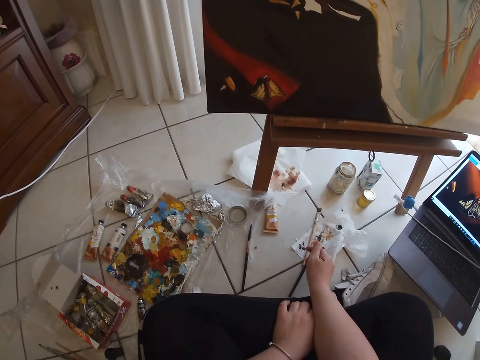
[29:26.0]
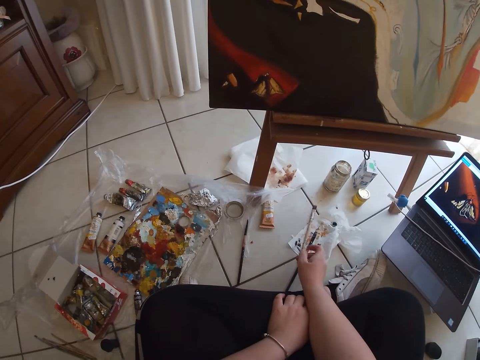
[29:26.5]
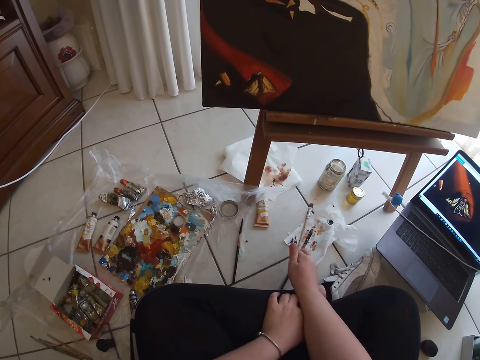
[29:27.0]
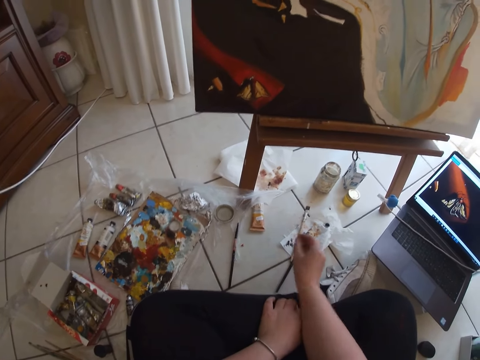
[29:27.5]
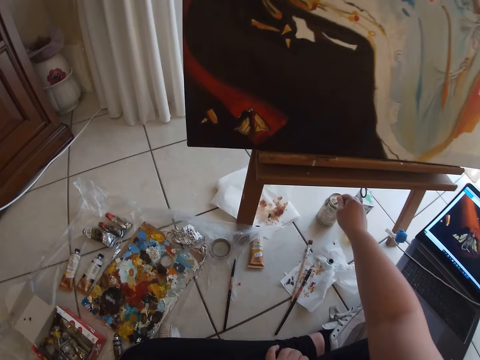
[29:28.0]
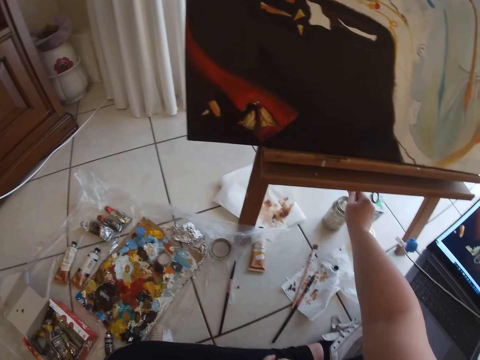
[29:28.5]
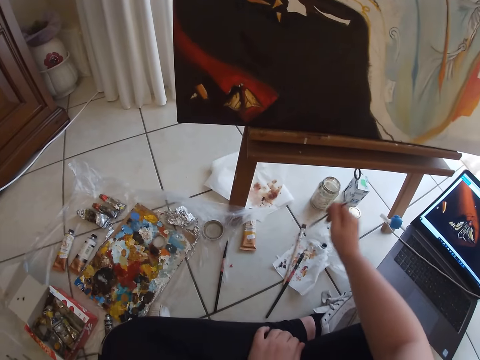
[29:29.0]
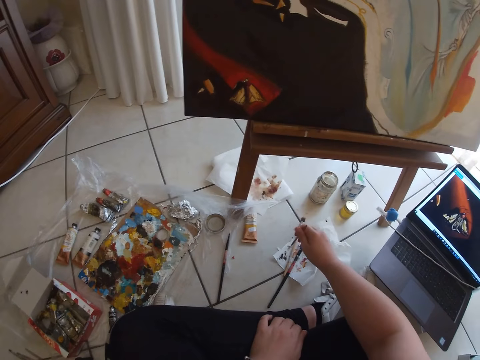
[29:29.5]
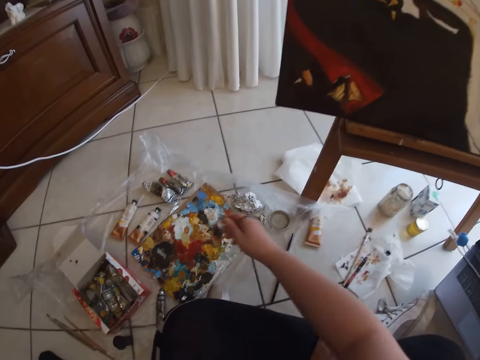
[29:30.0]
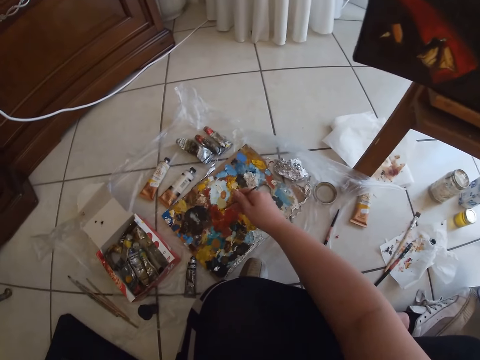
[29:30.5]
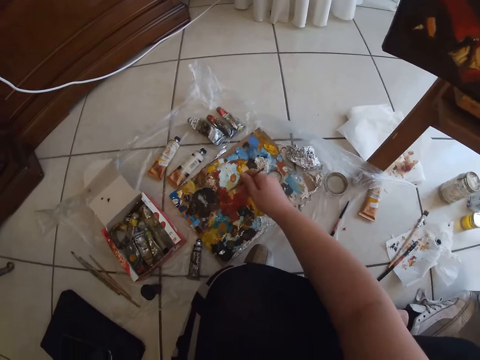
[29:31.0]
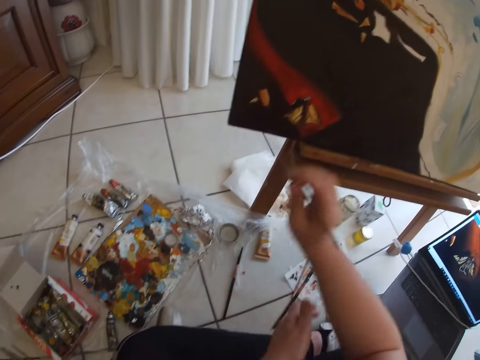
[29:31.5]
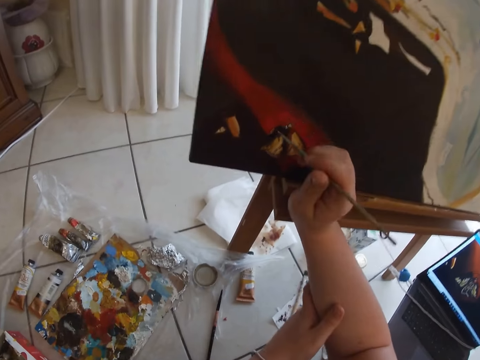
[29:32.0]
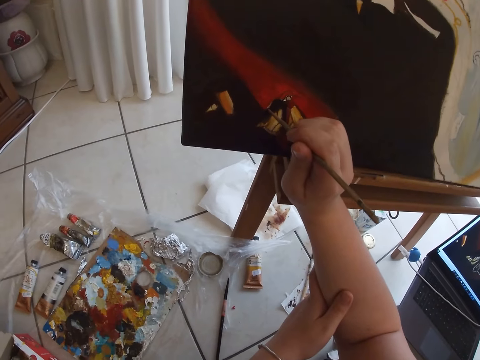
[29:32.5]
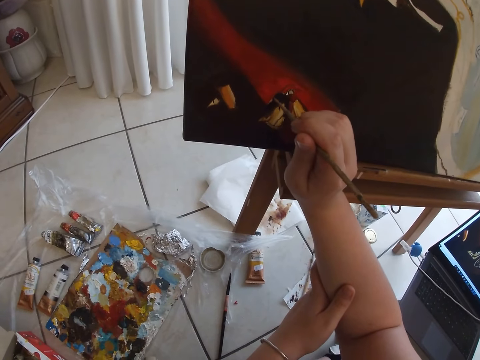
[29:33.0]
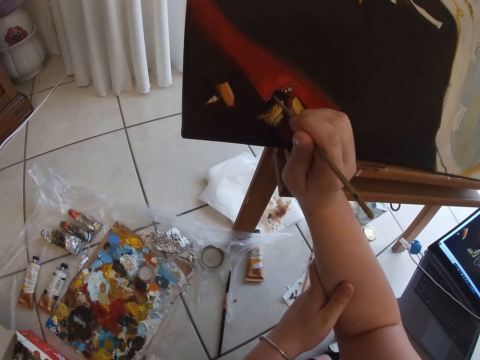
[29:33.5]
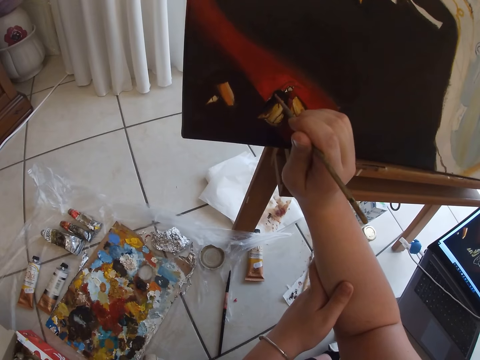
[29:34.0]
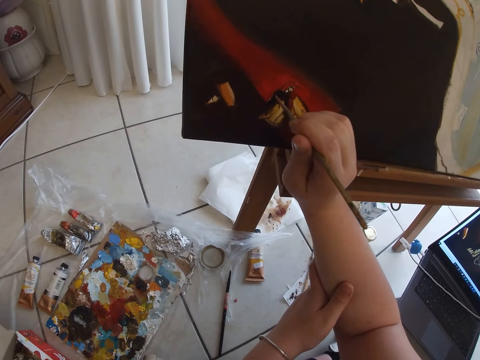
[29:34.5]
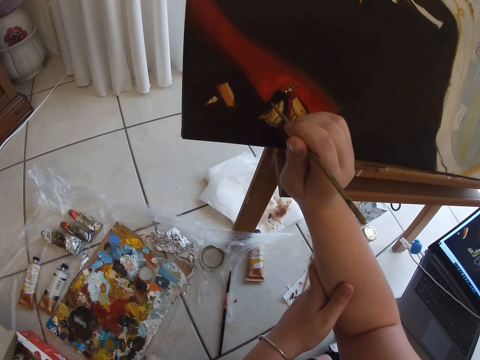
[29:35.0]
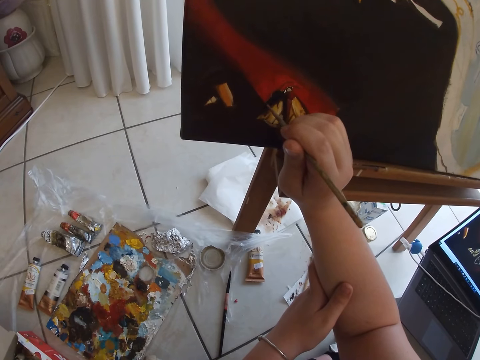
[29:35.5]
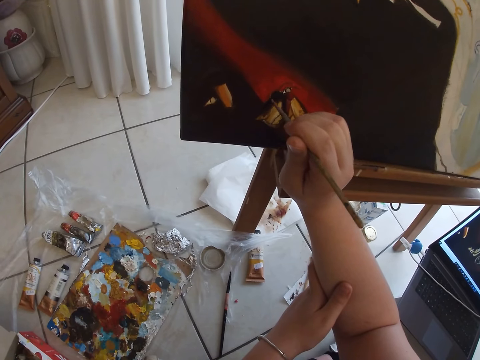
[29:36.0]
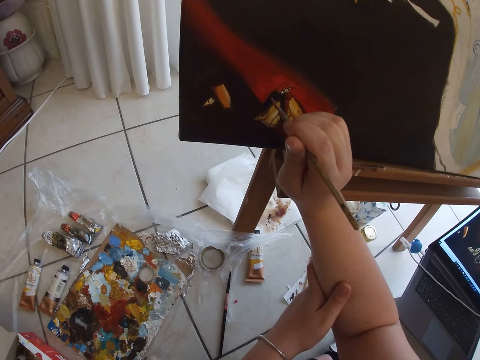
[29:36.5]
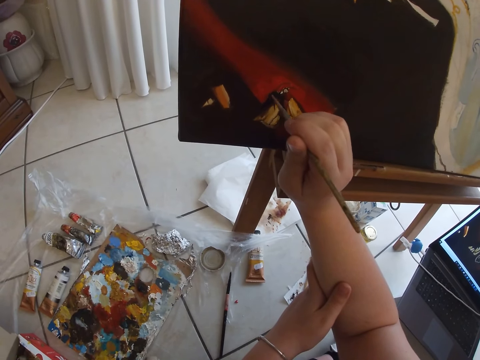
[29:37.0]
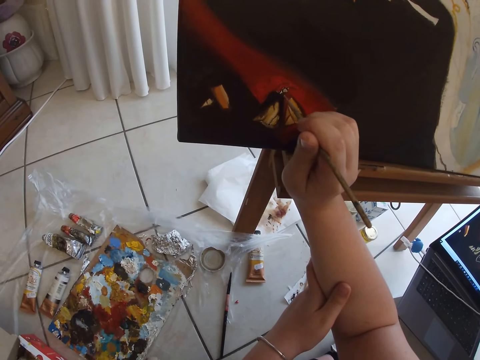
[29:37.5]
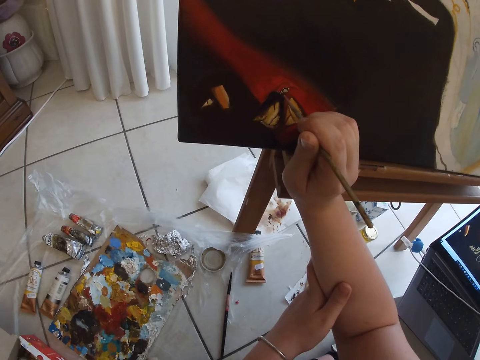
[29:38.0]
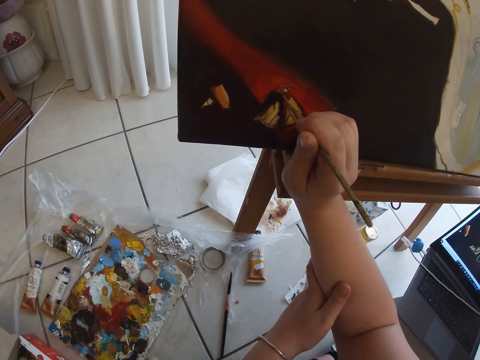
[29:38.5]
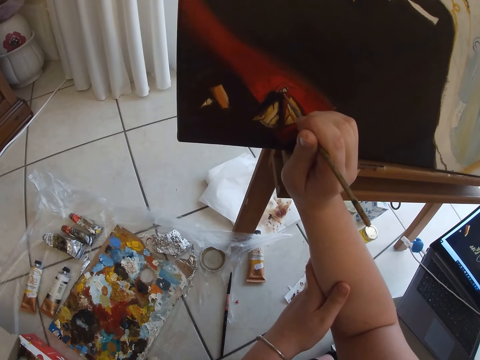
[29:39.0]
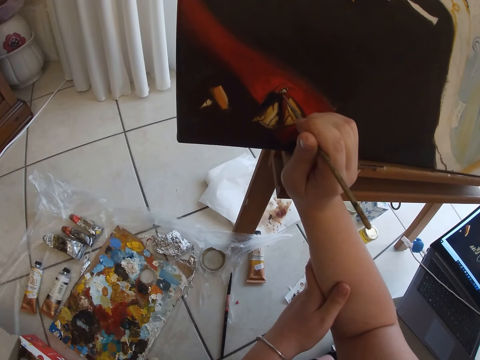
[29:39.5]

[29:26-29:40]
The camera wearer cleans the paintbrush in her right hand on the piece of paper. She rinses the paintbrush in her right hand in the container. She cleans the paintbrush in her right hand on the piece of paper. She dabs on some more different color paint in the palette with the paint brush in her right hand. She holds her right hand with her left hand. She paints on the canvas with the paint brush in her right hand.

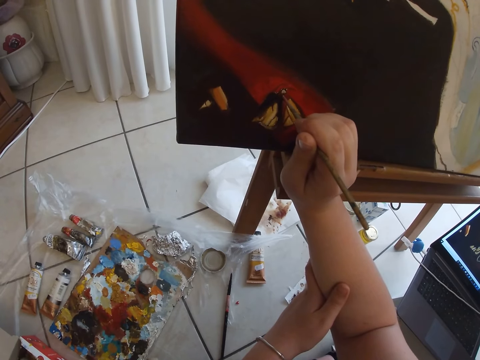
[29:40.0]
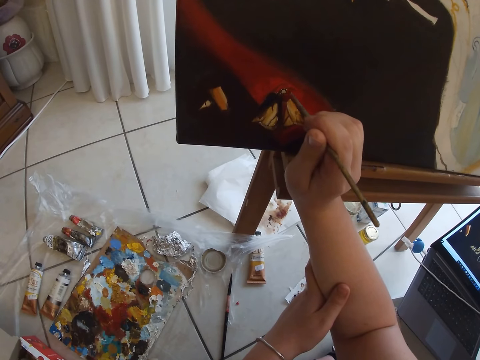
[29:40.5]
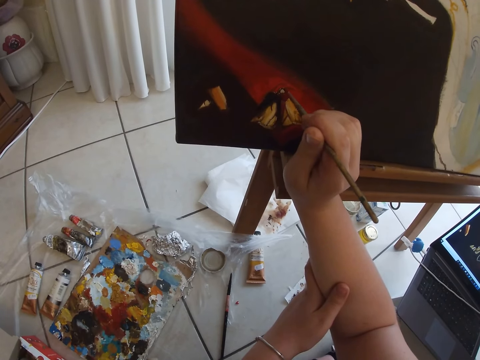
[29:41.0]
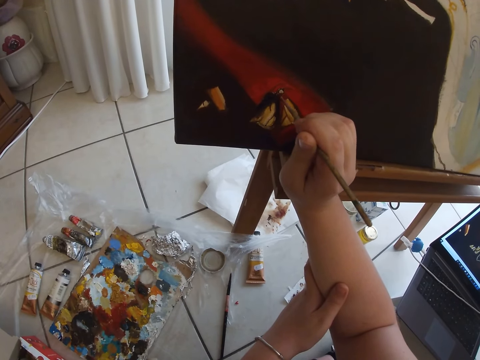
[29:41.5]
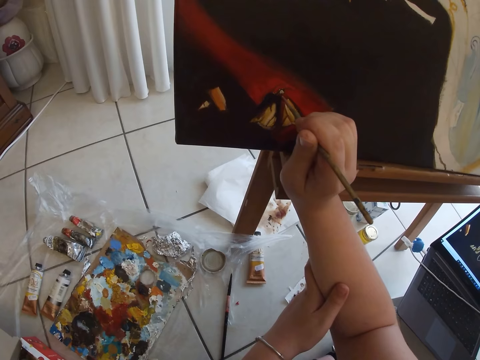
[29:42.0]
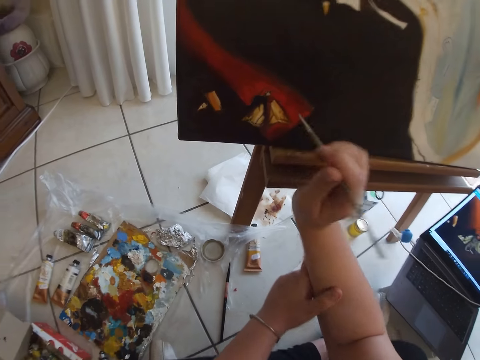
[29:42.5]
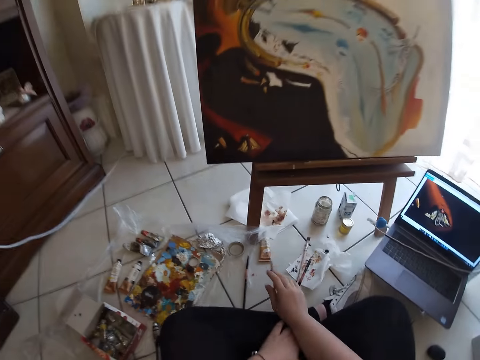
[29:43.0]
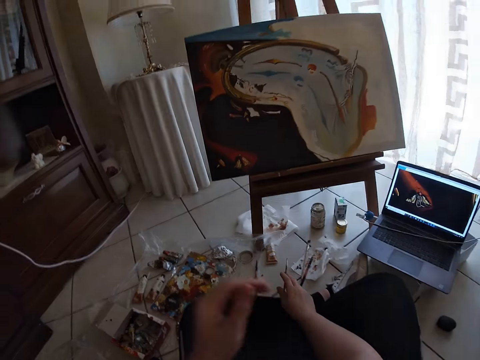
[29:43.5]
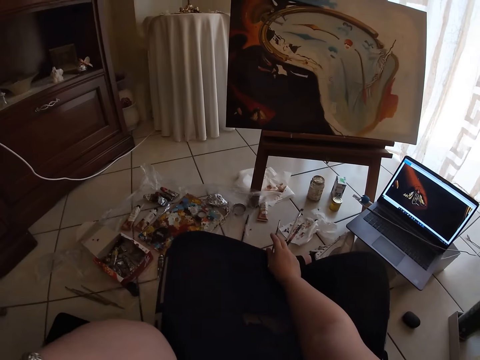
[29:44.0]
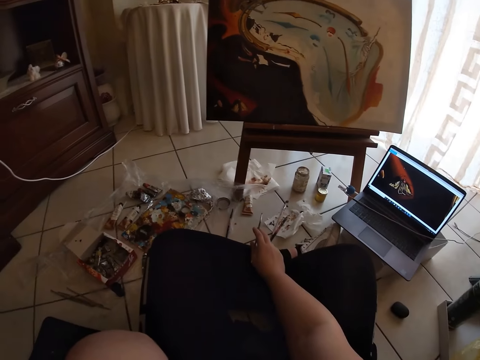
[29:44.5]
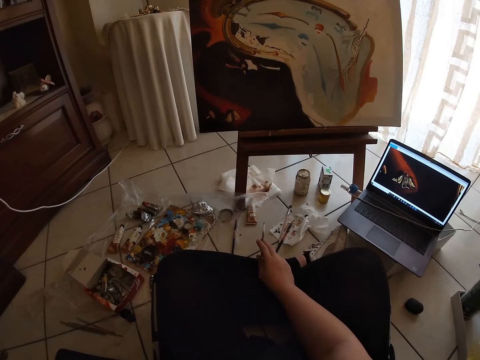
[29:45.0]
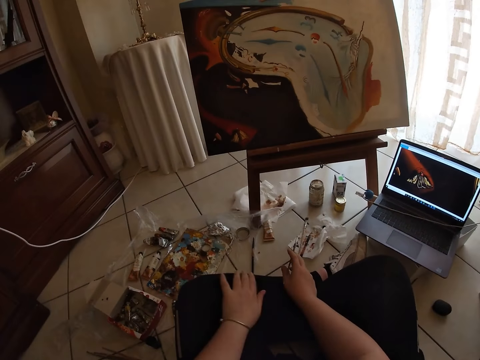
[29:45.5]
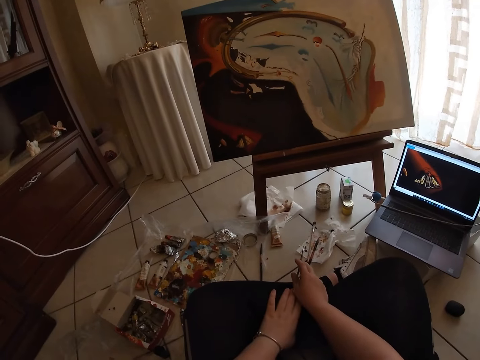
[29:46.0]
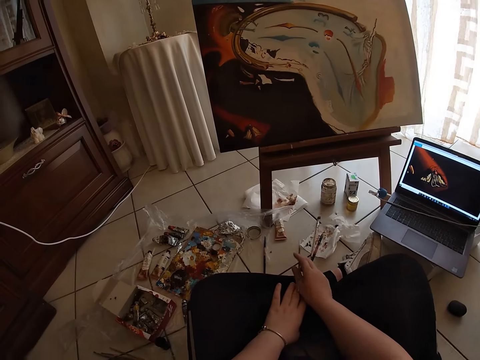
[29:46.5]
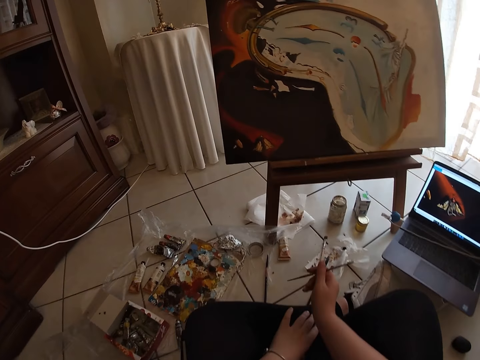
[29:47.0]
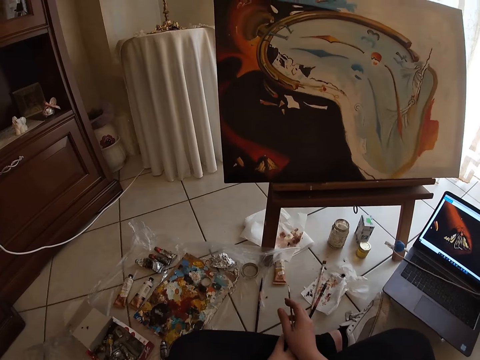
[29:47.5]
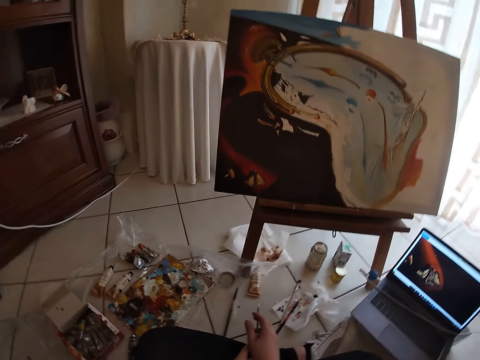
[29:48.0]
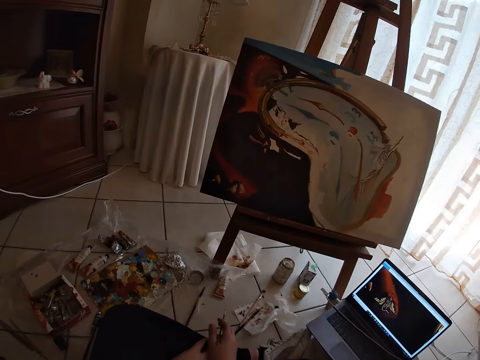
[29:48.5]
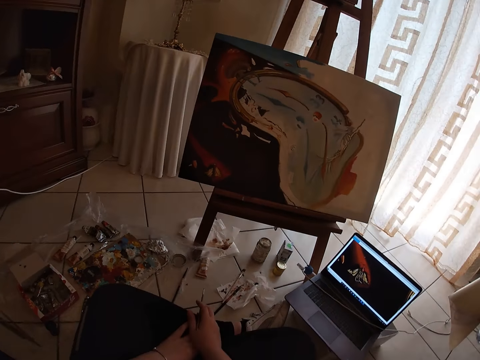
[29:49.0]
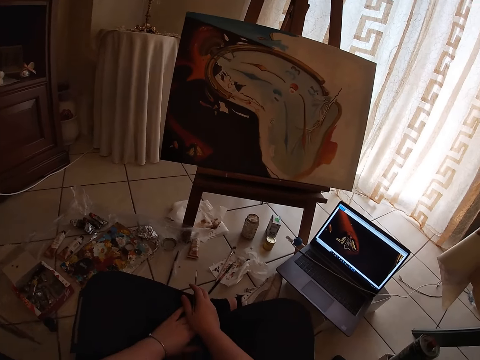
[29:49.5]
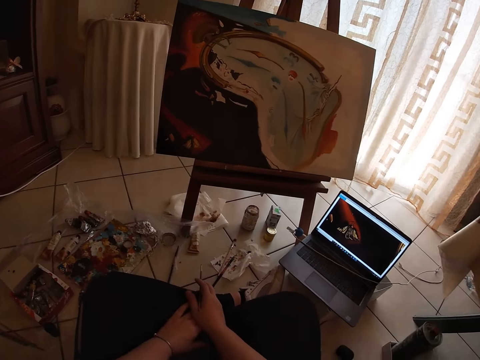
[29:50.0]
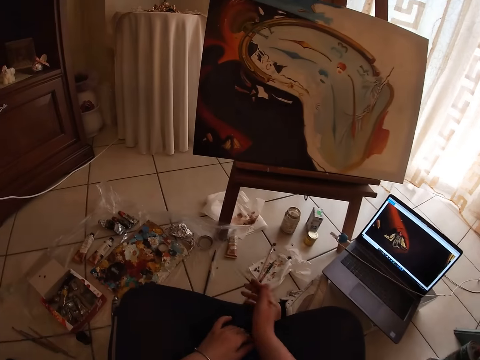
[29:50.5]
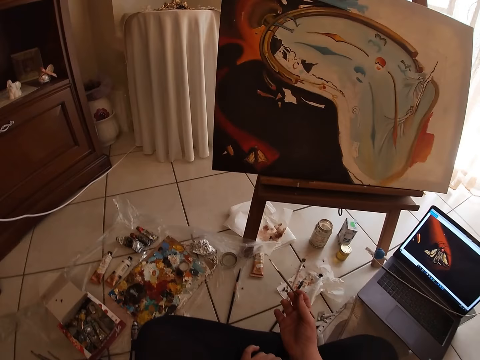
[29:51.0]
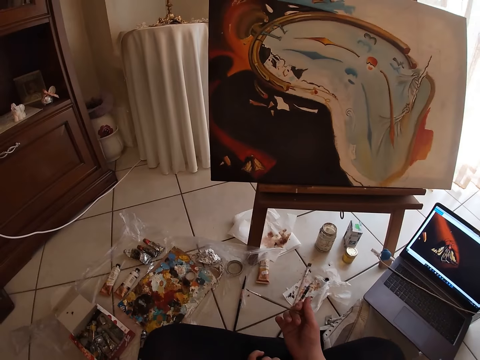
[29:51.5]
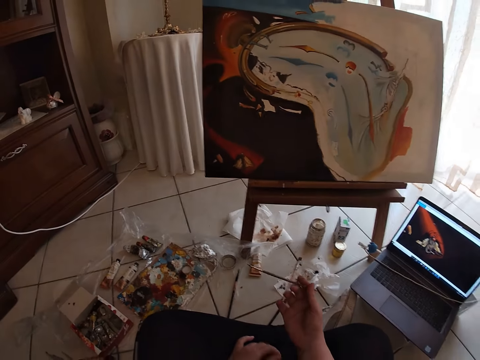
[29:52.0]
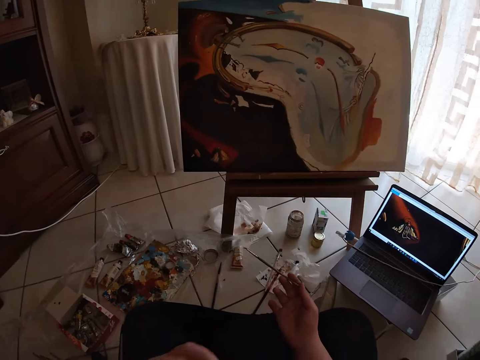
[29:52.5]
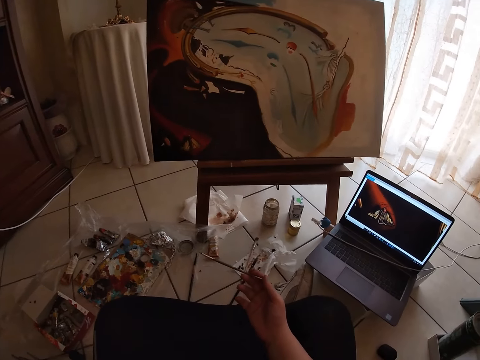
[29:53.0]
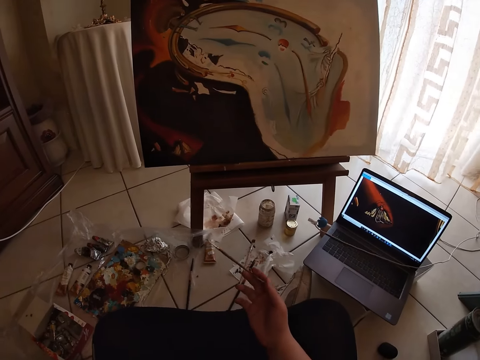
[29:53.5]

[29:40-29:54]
The camera wearer removes her left hand from her right hand. She touches her face with her left hand. She touches the camera on the head. She looks around. She moves the paint brush in her right hand. She looks at the wall art.
